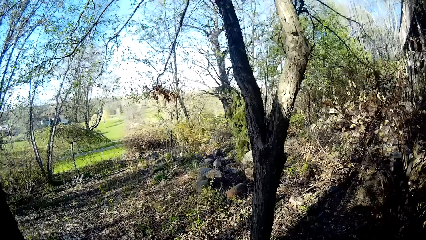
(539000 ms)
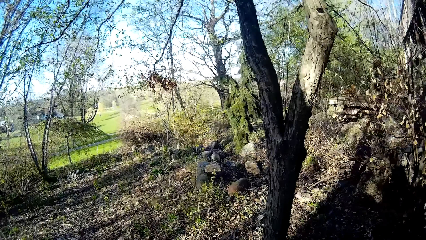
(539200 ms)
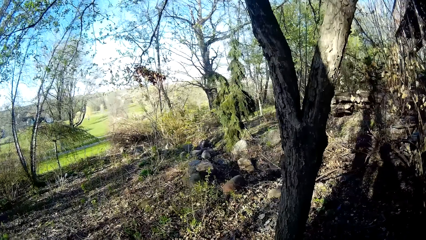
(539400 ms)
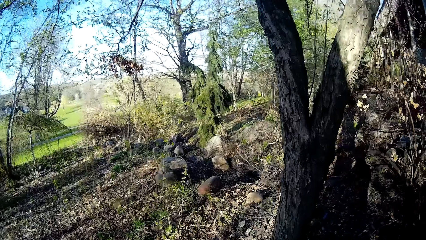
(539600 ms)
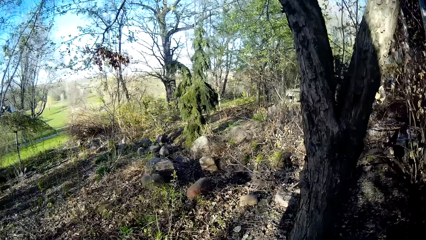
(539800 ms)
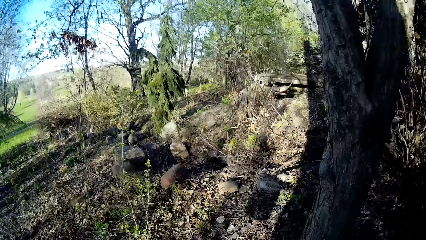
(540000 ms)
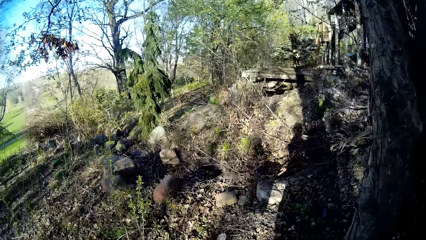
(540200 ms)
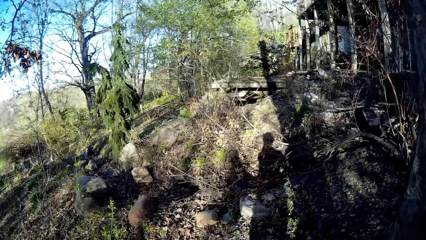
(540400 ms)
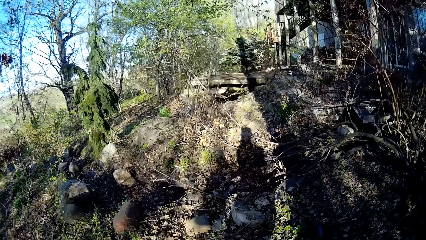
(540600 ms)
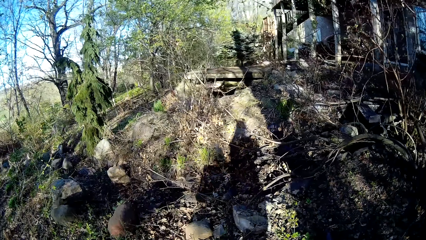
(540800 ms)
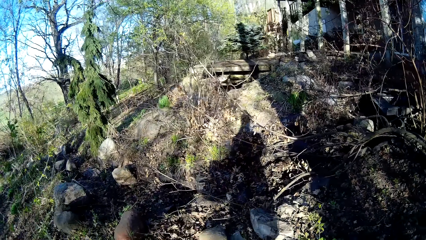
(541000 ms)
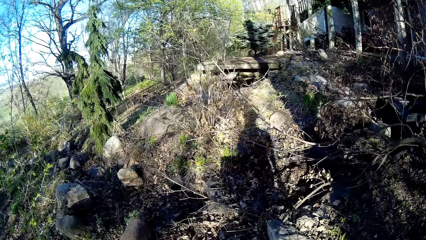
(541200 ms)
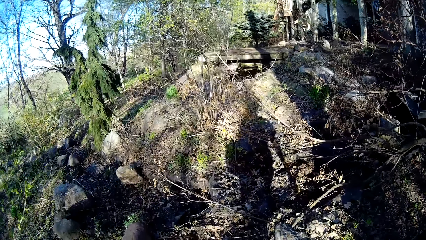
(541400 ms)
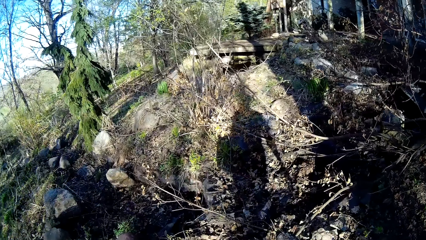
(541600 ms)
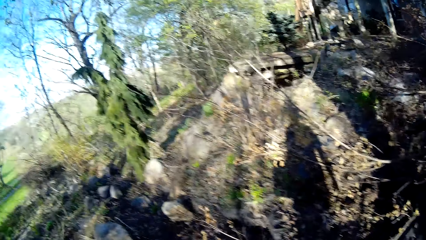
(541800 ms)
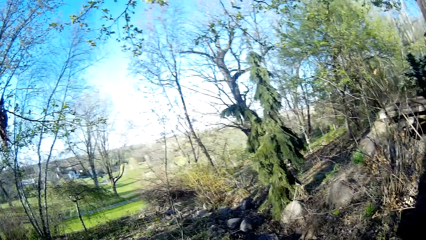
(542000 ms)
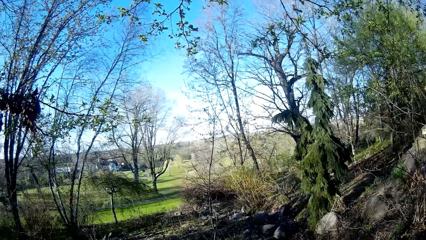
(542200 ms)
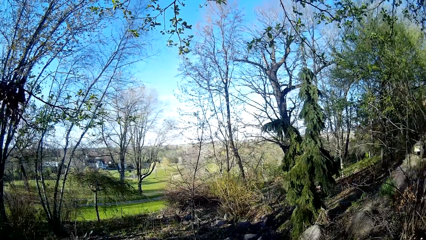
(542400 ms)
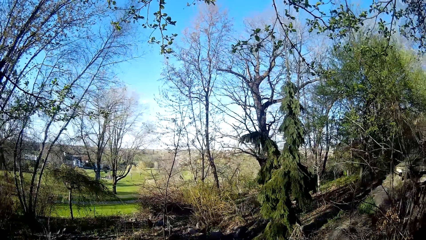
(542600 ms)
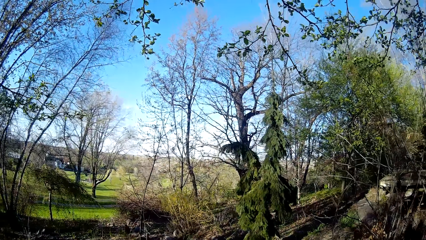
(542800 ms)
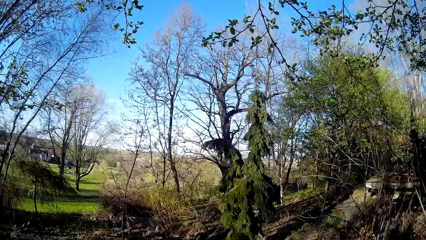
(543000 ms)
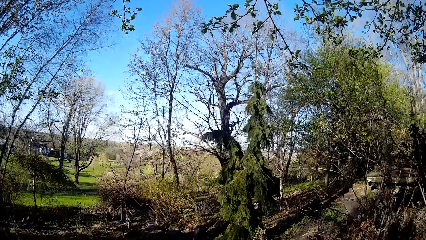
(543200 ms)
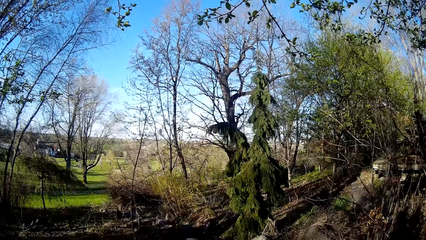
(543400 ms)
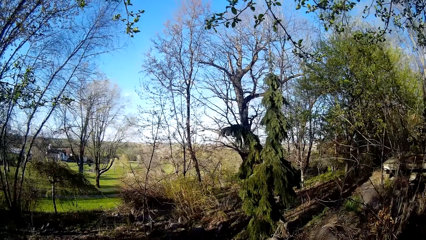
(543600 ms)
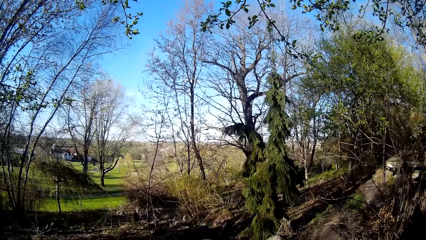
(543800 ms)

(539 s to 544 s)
The camera wearer looks around.

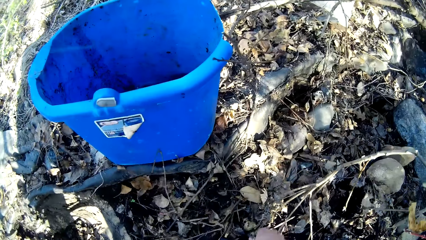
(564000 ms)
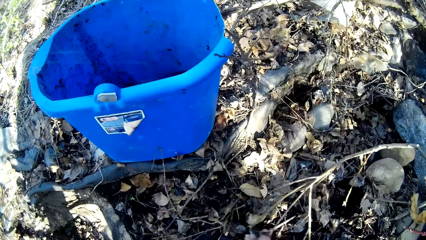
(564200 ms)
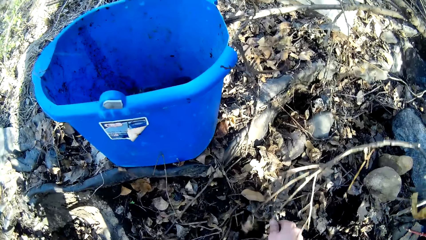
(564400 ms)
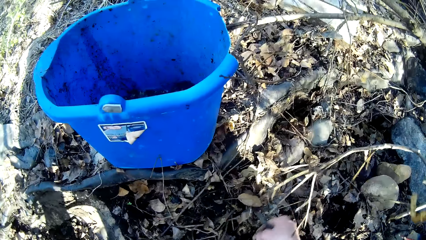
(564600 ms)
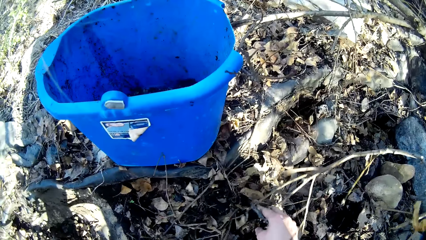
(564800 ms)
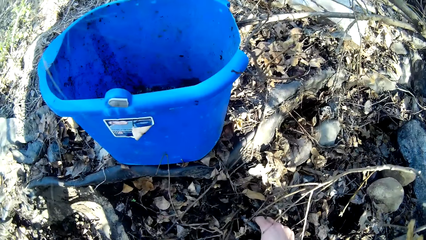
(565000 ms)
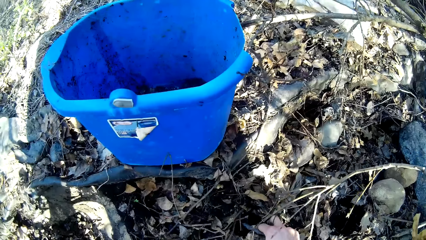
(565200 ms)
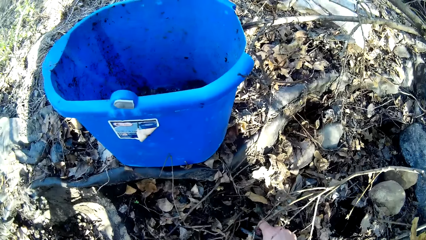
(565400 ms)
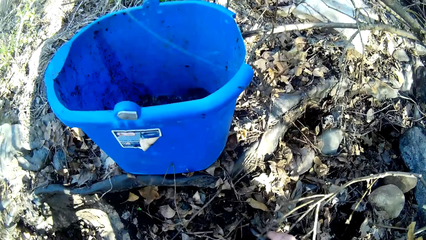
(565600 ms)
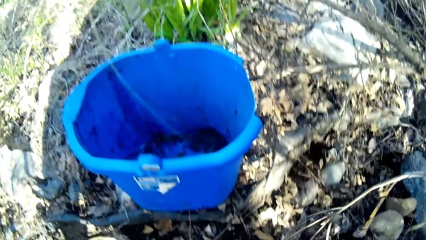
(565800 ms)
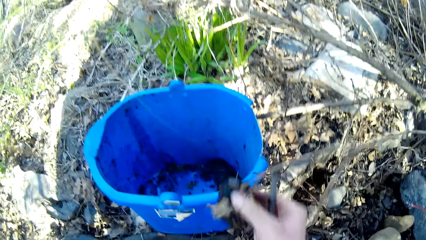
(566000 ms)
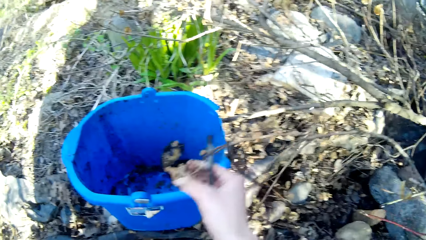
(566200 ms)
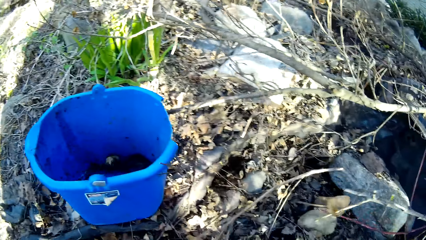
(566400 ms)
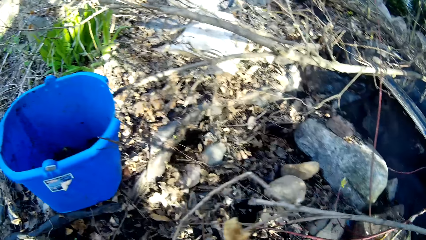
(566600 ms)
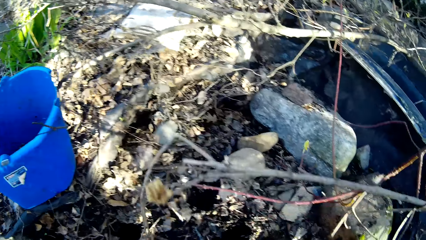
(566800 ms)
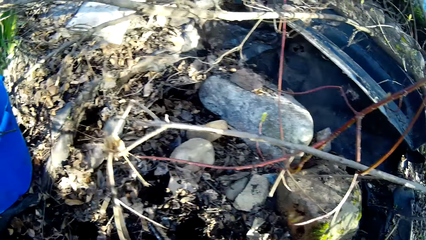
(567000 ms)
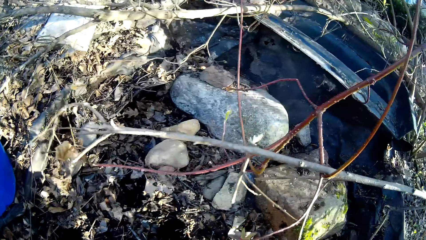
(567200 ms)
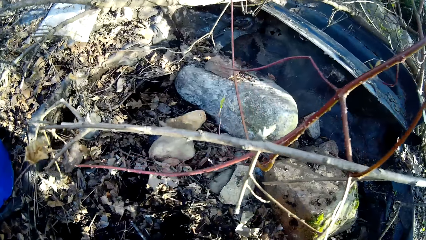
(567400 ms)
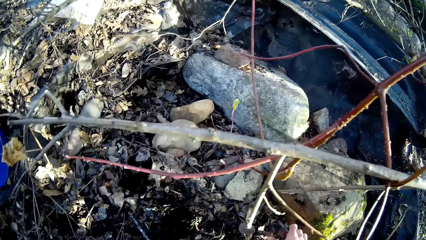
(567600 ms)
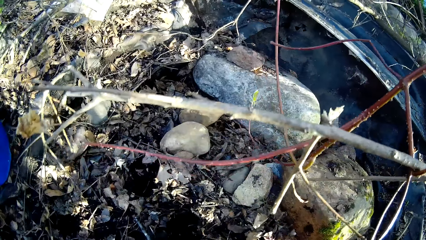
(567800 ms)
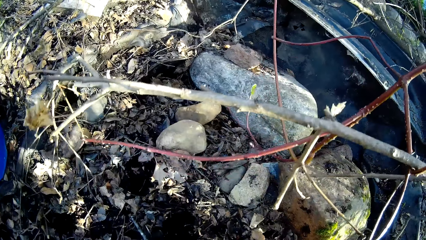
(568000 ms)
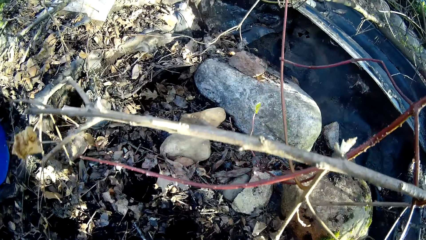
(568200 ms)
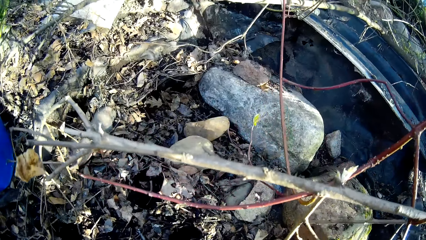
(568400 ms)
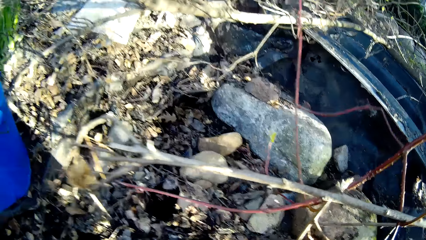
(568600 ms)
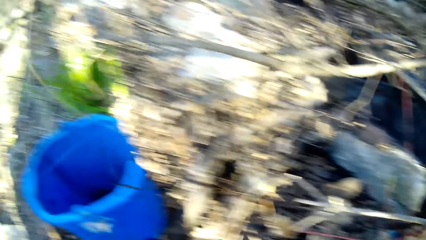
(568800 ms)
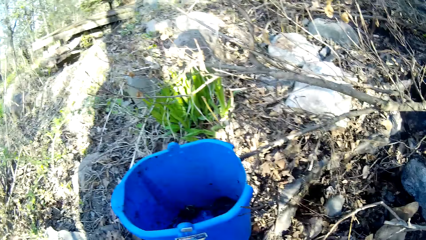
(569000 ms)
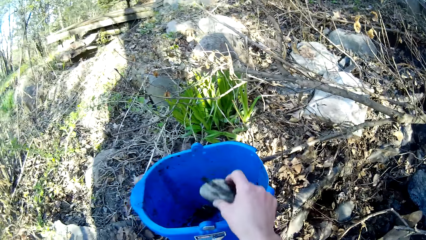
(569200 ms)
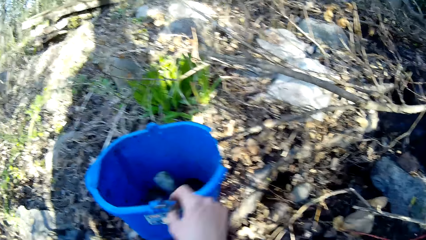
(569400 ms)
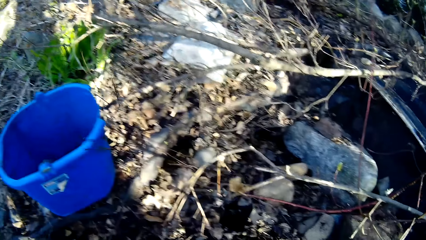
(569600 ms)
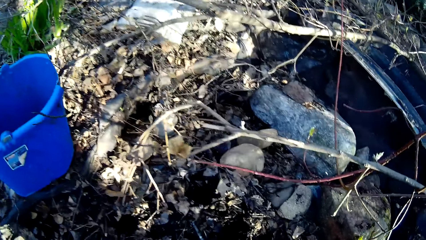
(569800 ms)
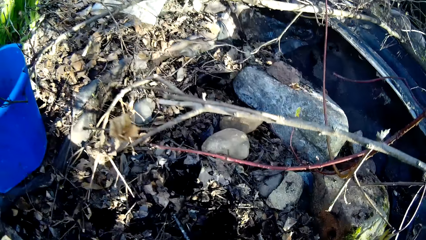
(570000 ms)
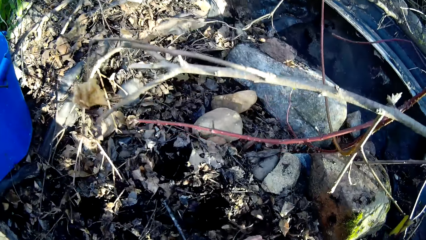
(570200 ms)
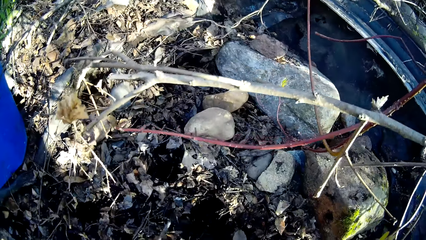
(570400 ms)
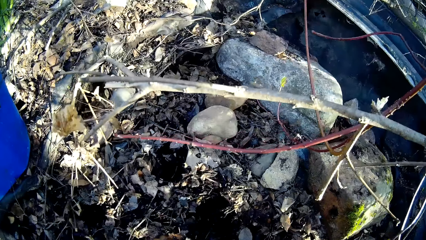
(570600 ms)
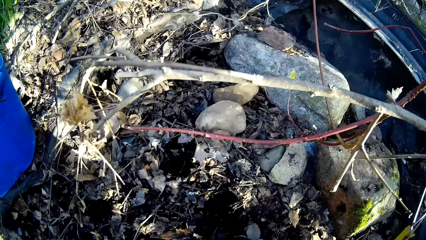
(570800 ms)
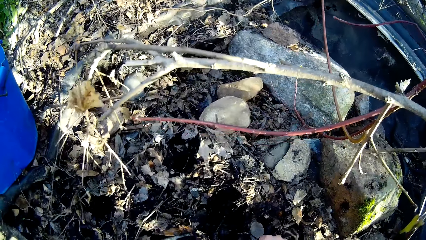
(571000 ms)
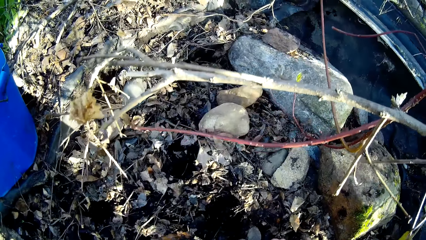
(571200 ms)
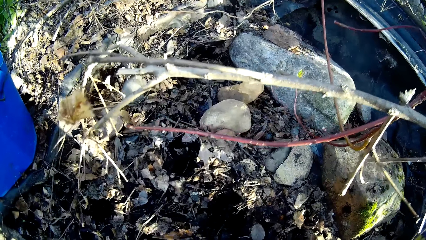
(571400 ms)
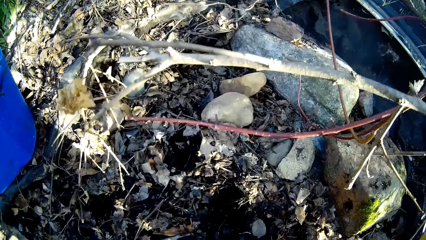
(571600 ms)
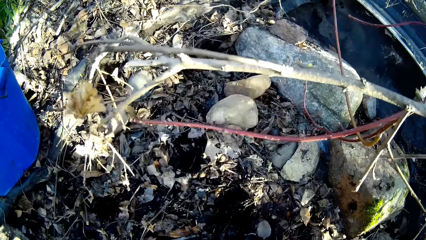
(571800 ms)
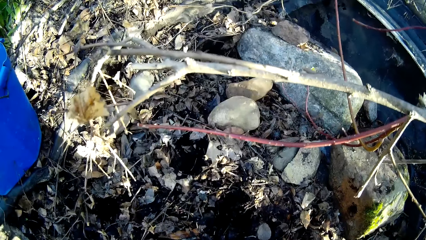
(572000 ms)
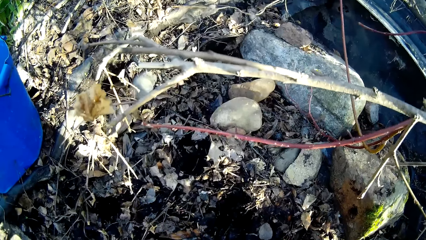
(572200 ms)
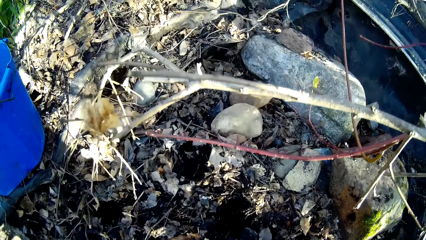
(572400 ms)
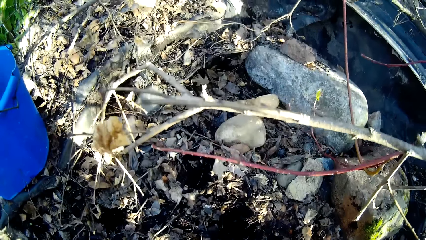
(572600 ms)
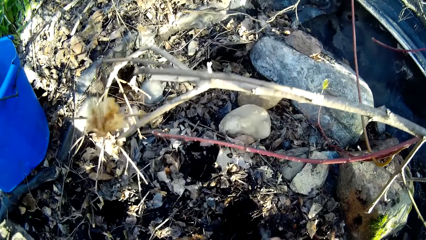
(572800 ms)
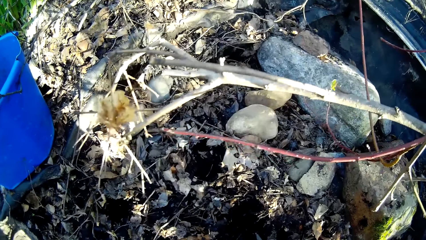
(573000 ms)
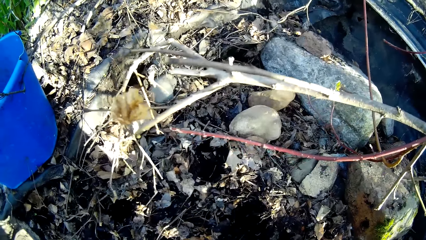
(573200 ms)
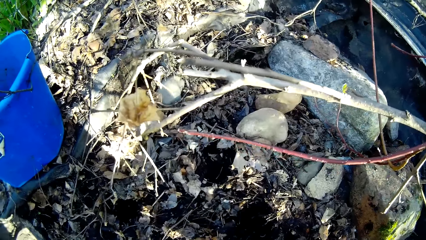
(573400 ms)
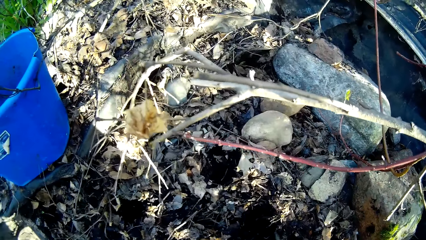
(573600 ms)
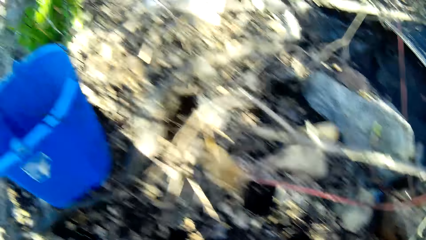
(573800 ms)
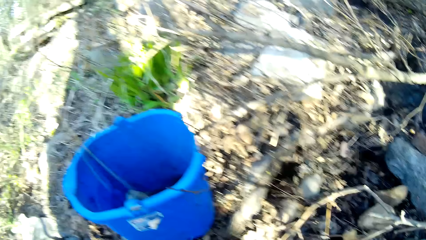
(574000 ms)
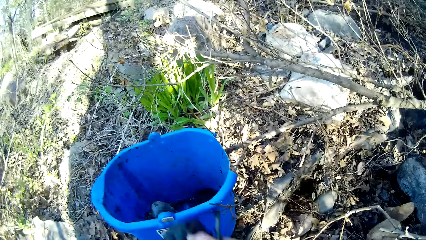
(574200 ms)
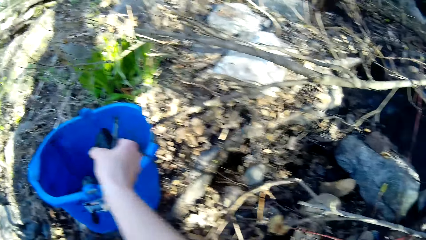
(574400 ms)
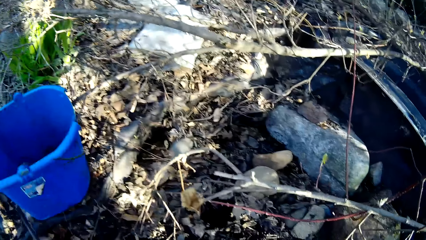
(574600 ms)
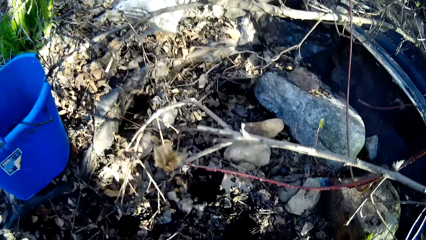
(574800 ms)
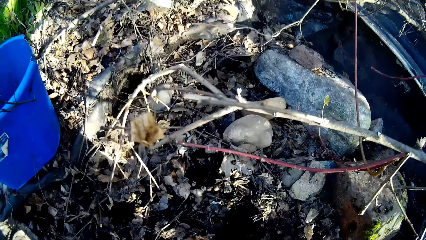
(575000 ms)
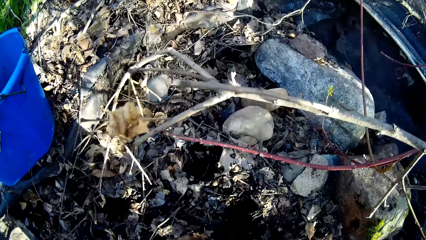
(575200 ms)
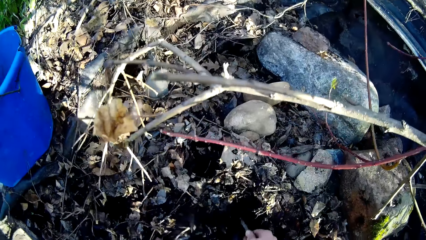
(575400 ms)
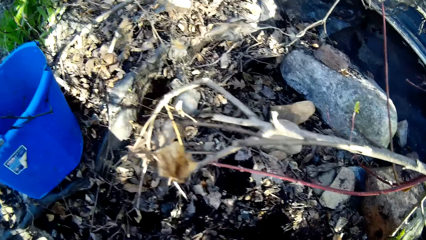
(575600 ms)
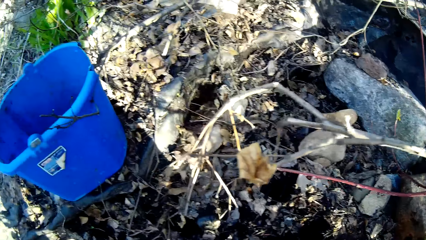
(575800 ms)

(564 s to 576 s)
The camera wearer picks up rocks on the ground with her right hand. She drops the rocks or dry leaves in a bucket with her right hand. She picks up the rocks on the ground with her right hand. She drops the rocks in the bucket with her right hand. She picks up the rocks on the ground with her right hand. She drops the rocks in the bucket with her right hand.
